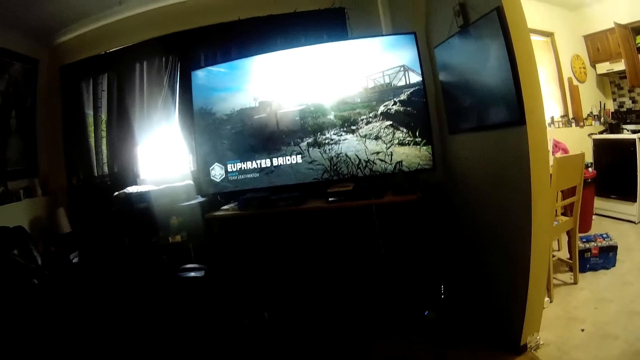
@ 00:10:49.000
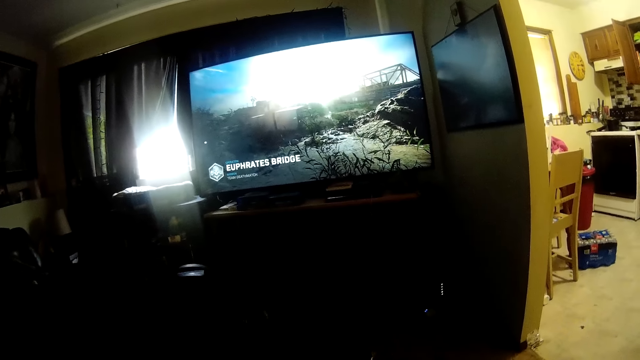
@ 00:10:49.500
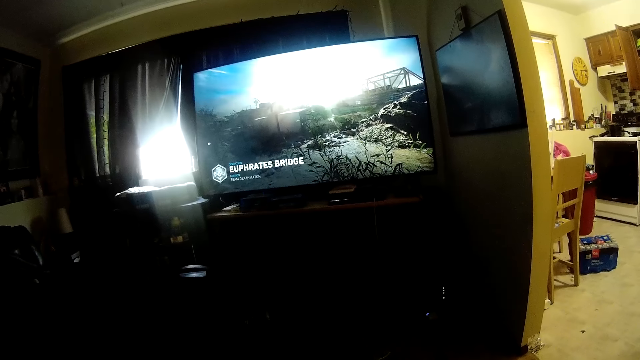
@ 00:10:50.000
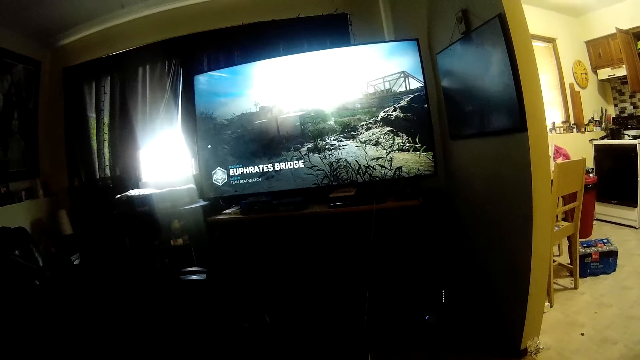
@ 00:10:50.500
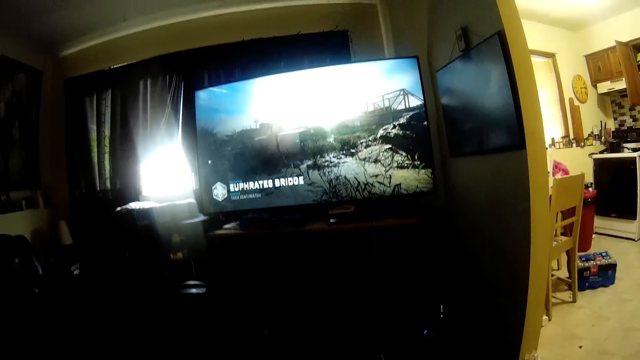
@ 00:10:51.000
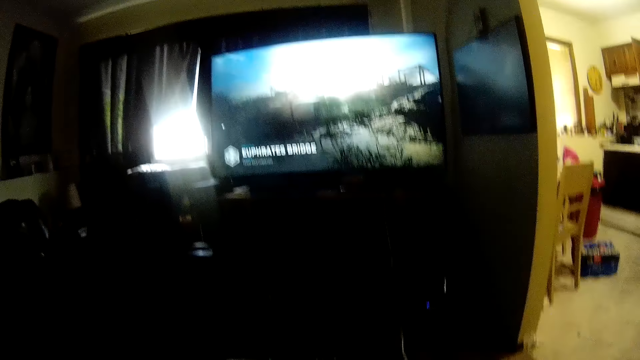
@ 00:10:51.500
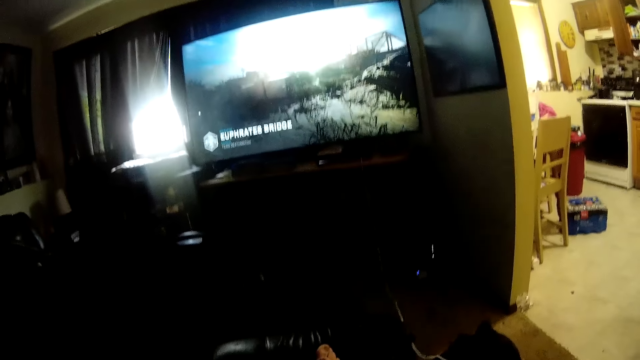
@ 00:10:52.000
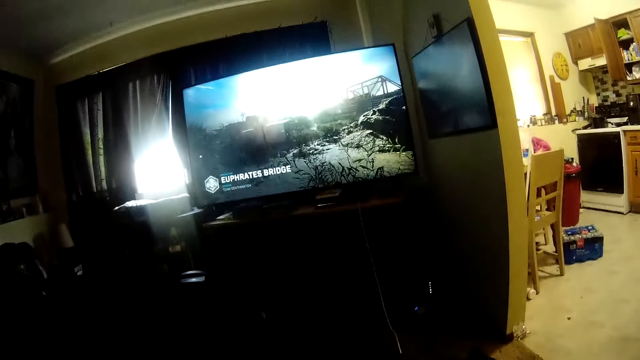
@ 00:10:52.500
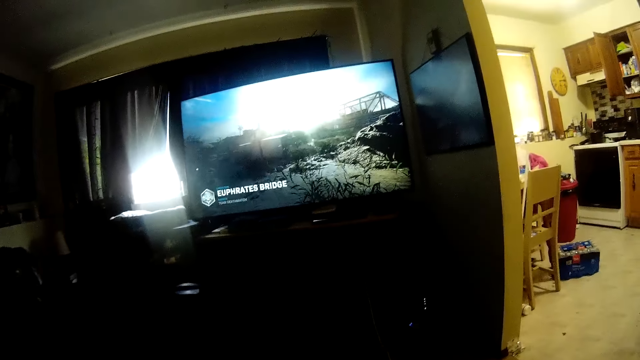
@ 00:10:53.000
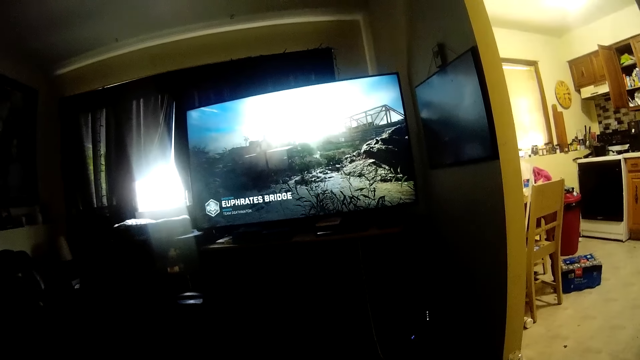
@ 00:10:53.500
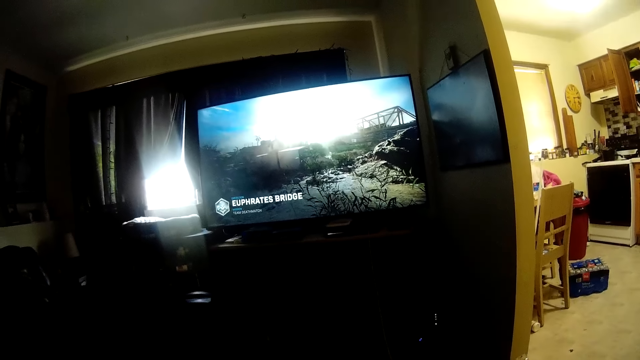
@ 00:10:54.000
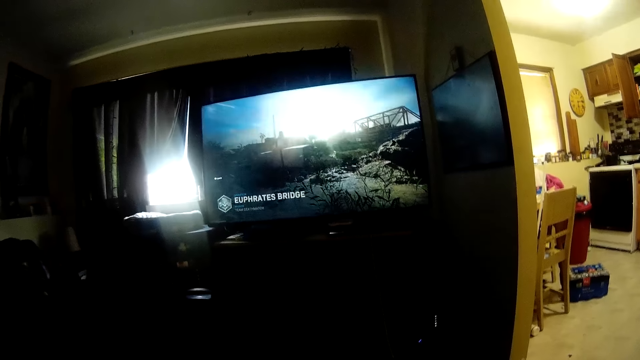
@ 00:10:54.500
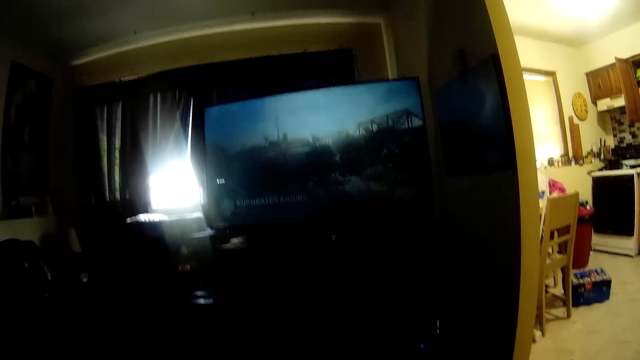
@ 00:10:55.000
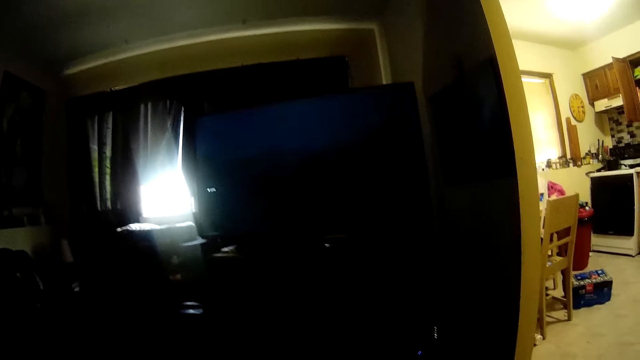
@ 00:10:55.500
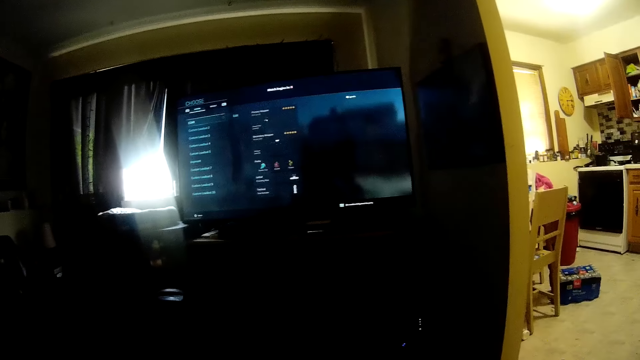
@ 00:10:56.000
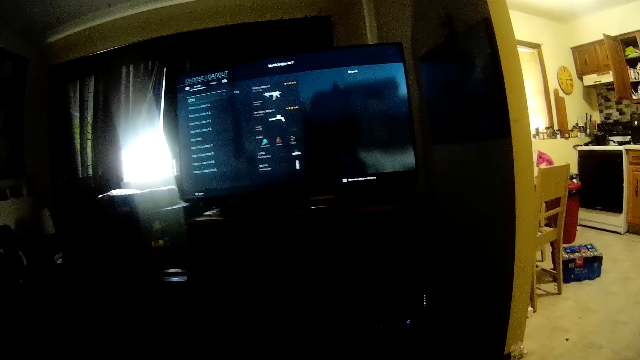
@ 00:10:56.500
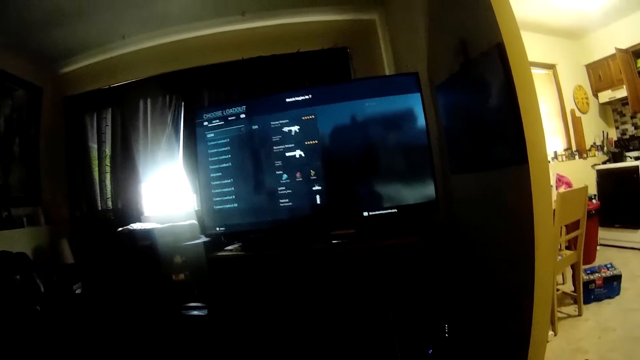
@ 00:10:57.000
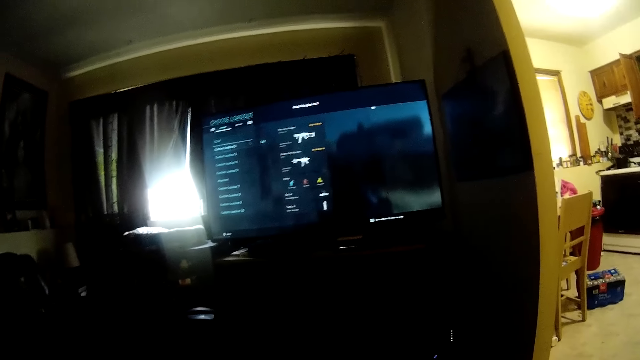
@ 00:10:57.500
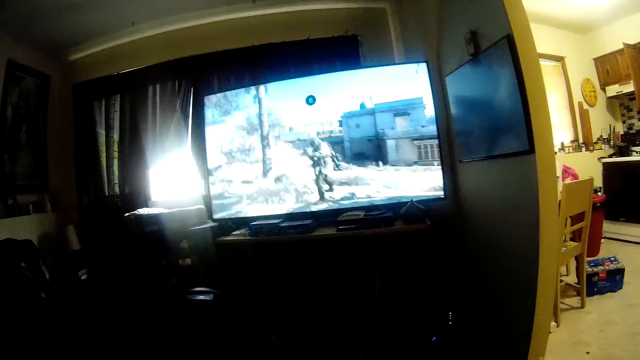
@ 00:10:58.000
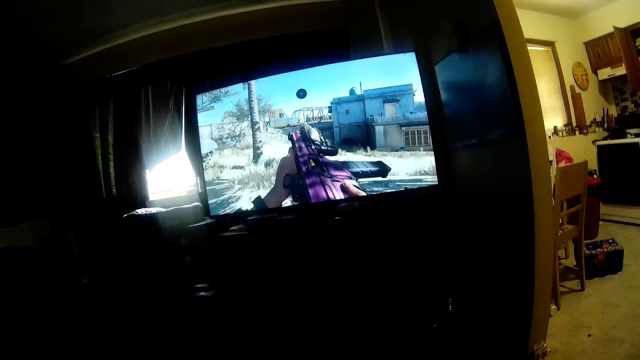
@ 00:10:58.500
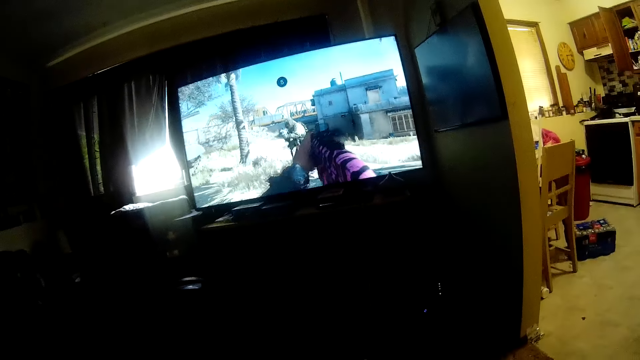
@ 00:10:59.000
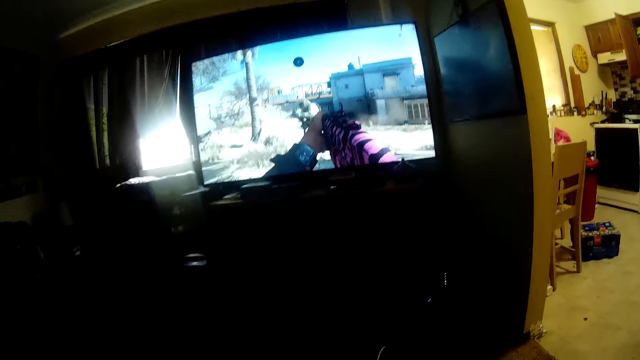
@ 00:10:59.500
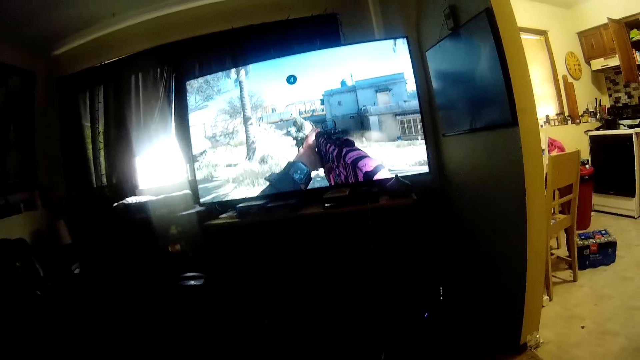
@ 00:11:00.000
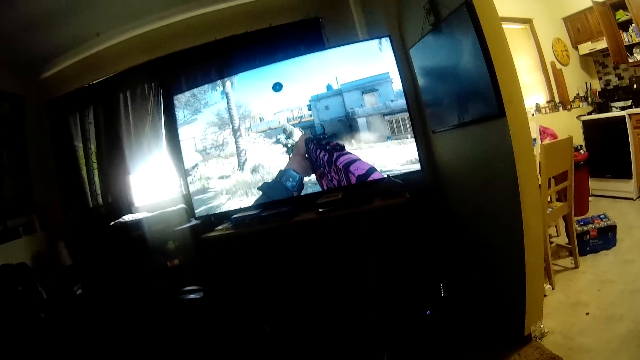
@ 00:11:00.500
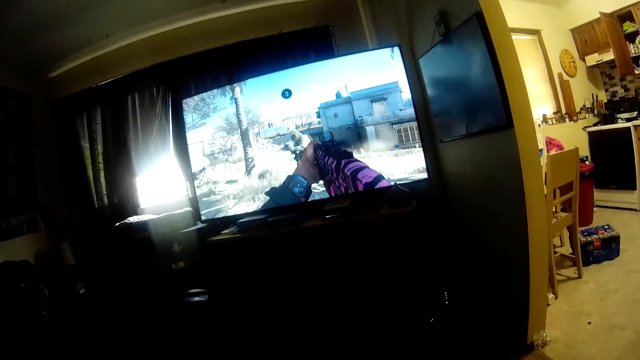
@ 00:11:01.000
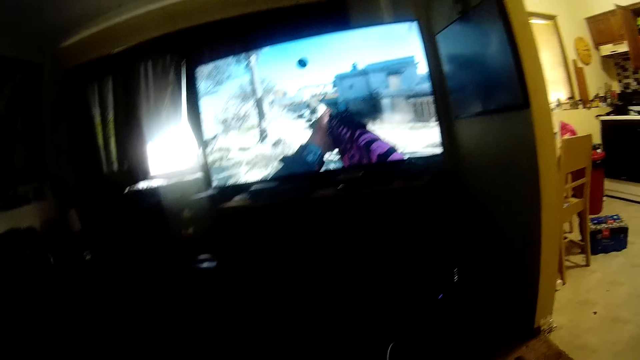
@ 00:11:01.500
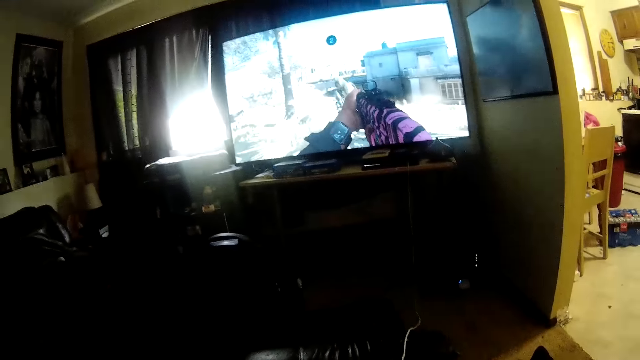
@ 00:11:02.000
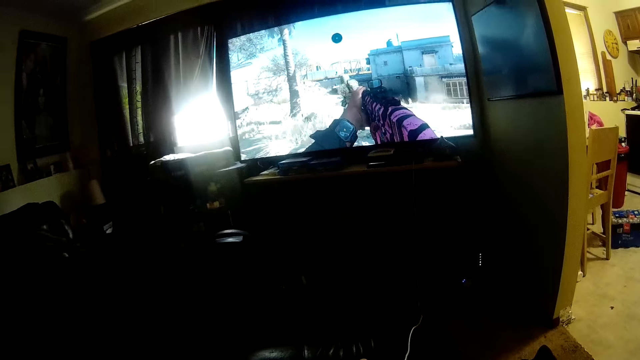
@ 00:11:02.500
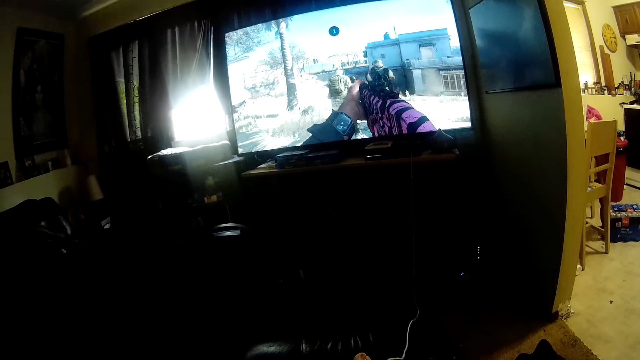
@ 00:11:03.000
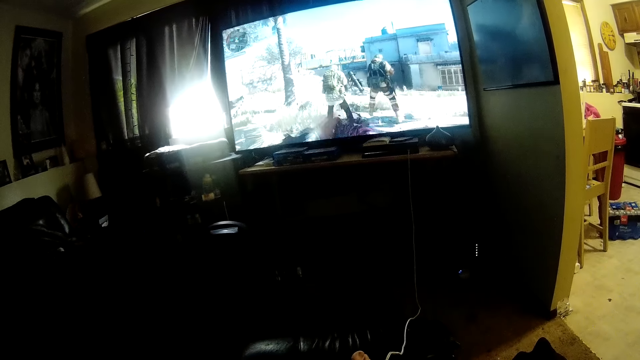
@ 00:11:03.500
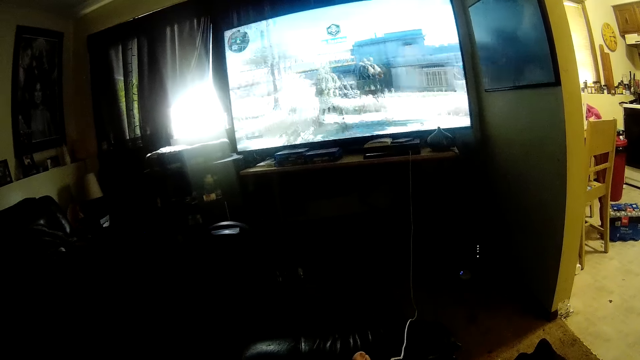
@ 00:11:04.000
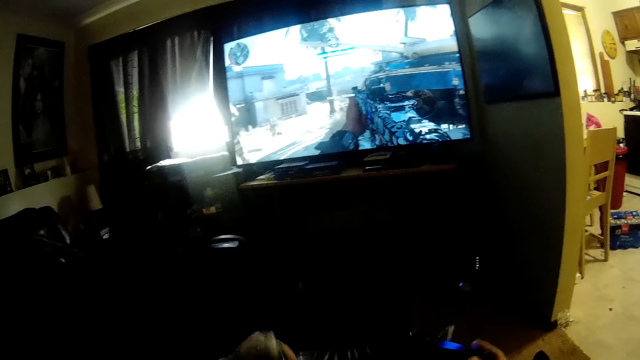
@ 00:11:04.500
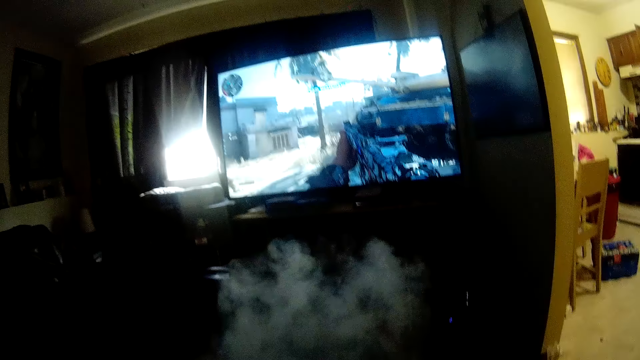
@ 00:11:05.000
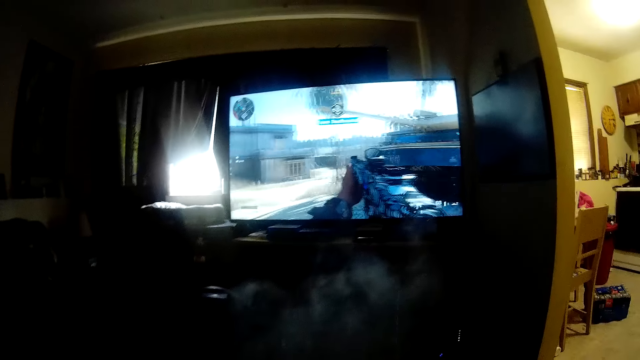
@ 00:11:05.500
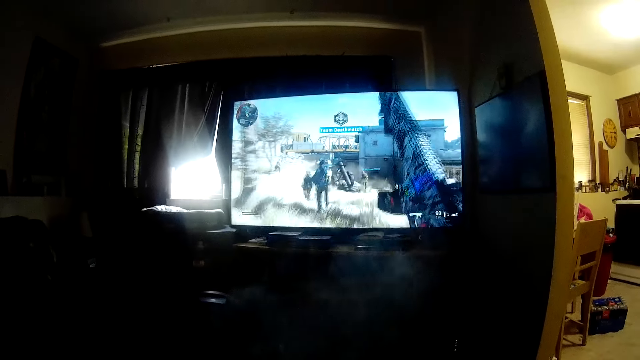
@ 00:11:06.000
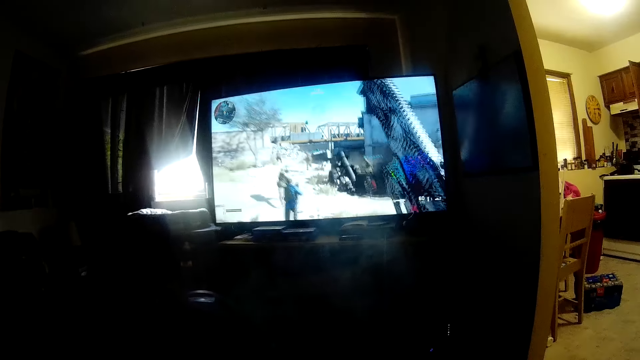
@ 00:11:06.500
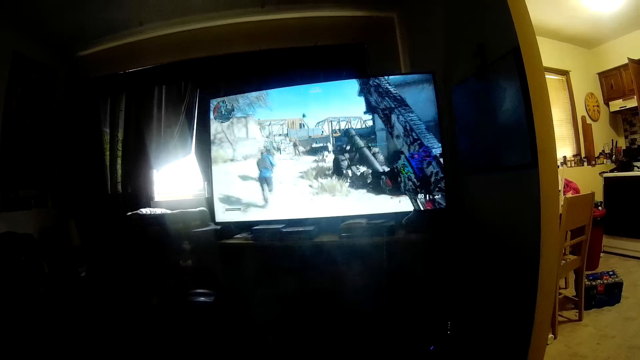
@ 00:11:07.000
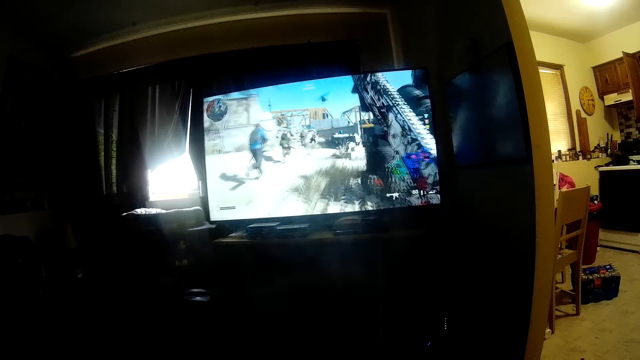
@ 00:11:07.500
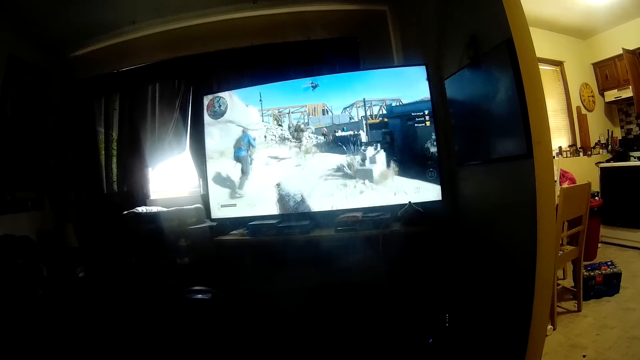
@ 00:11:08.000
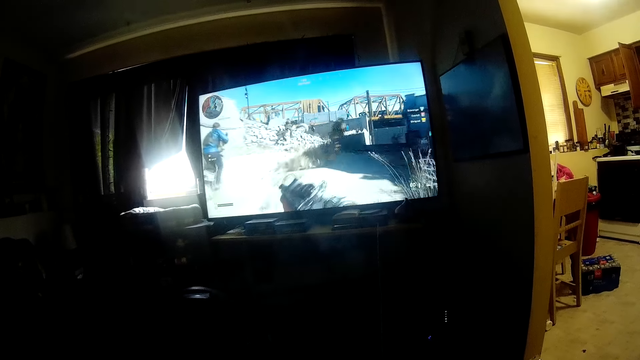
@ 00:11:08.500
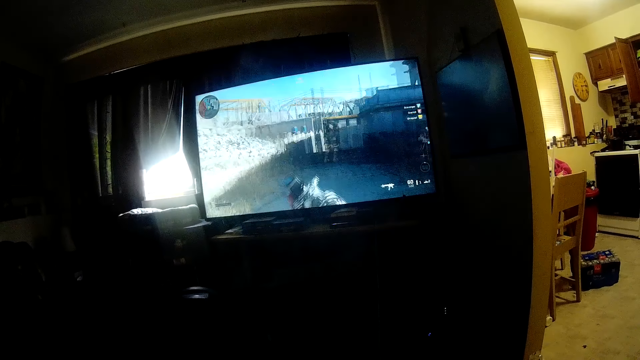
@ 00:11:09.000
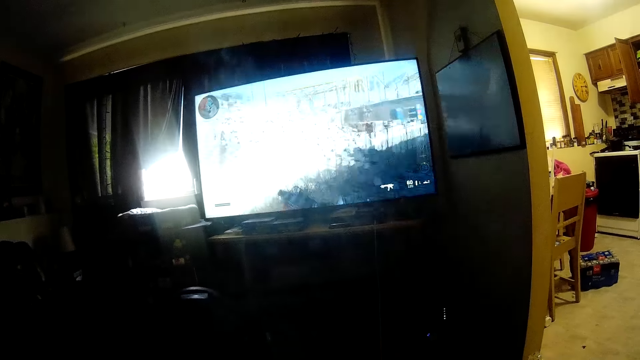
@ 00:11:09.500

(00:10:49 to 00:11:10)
The camera wearer smokes a cigarette.
